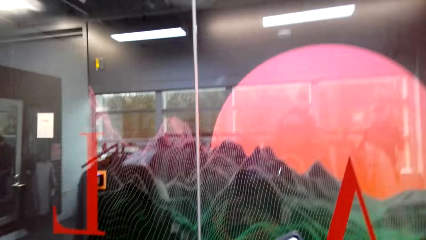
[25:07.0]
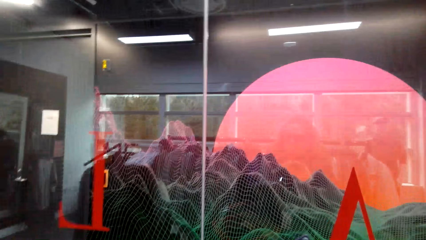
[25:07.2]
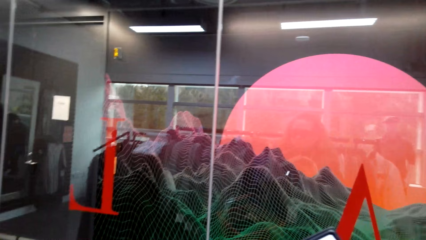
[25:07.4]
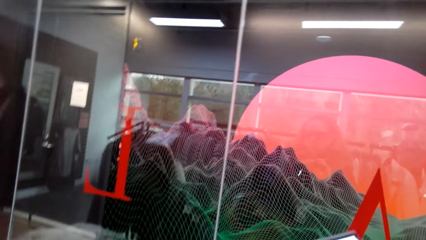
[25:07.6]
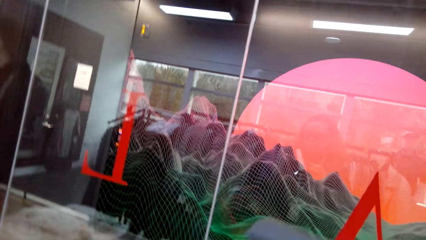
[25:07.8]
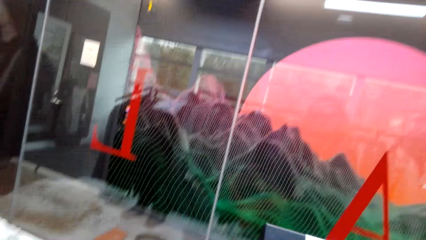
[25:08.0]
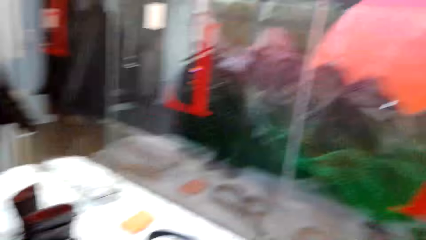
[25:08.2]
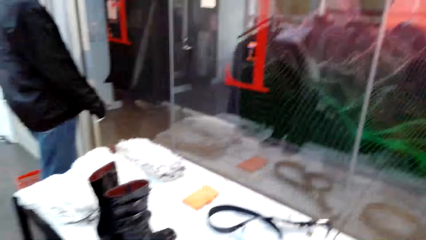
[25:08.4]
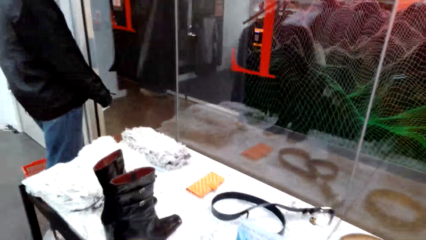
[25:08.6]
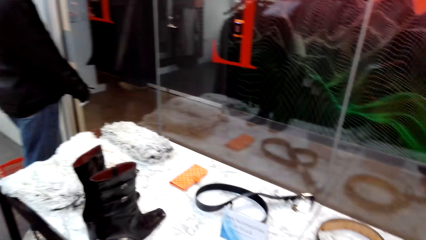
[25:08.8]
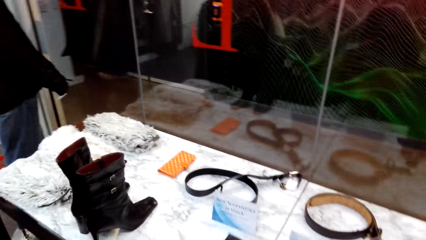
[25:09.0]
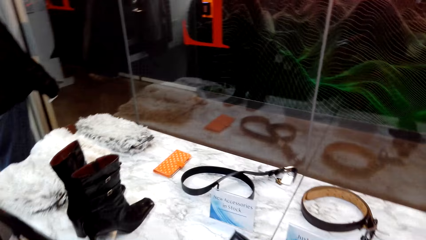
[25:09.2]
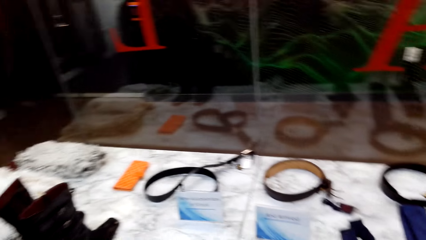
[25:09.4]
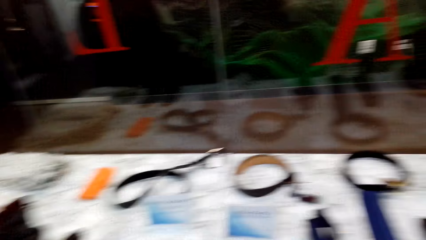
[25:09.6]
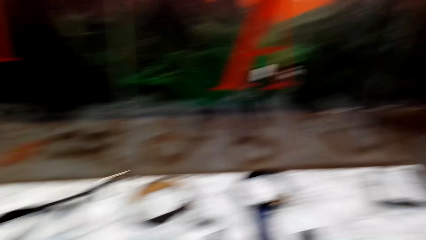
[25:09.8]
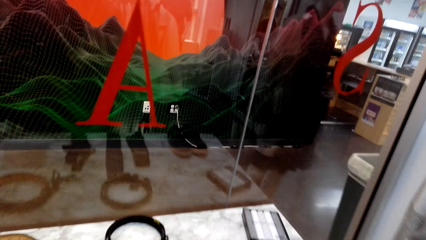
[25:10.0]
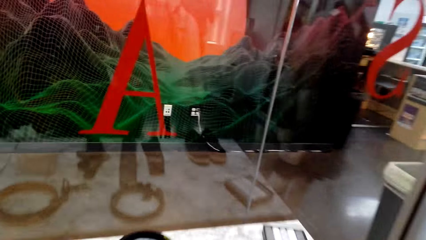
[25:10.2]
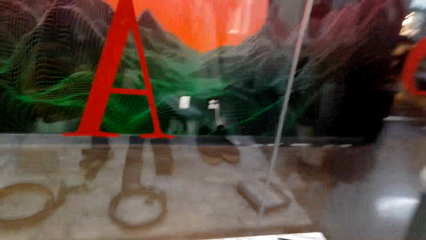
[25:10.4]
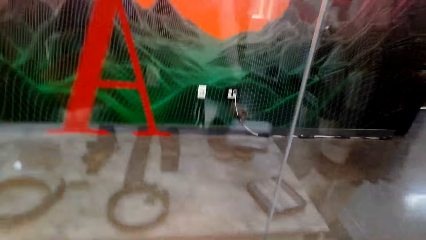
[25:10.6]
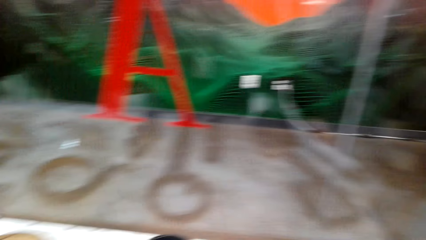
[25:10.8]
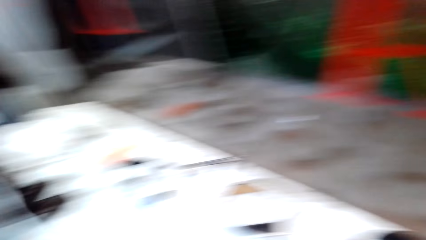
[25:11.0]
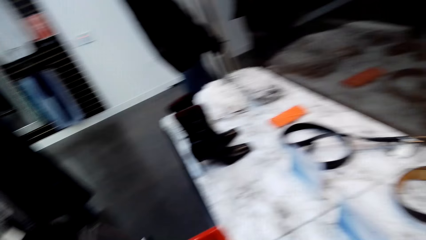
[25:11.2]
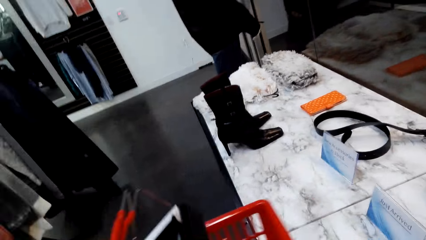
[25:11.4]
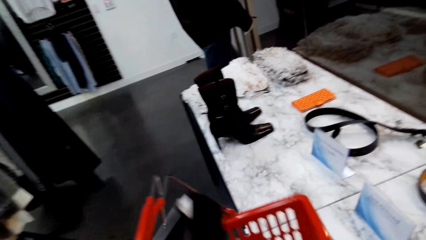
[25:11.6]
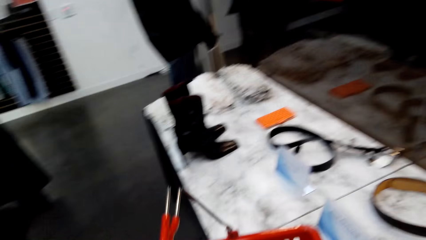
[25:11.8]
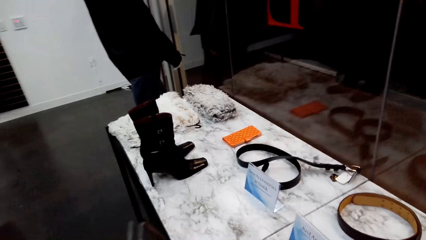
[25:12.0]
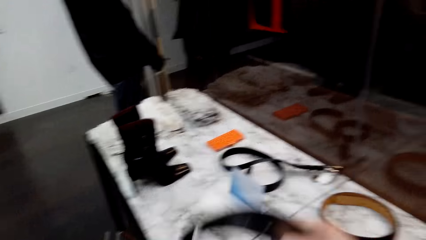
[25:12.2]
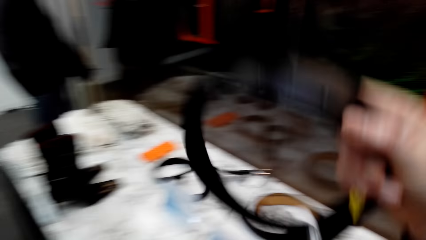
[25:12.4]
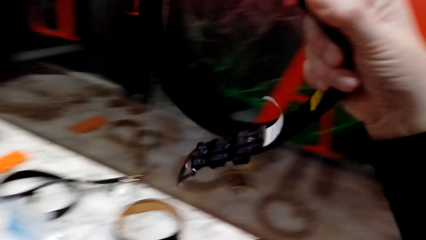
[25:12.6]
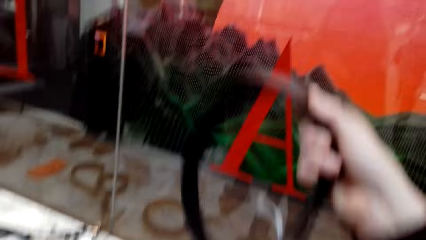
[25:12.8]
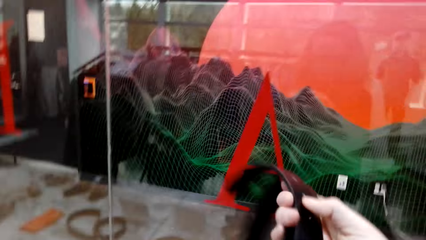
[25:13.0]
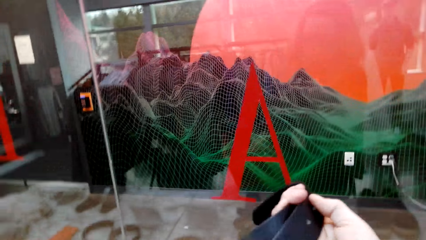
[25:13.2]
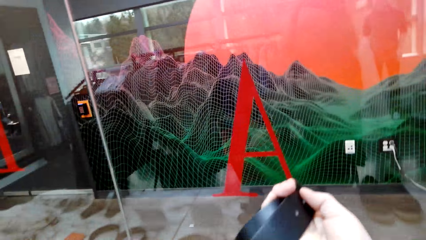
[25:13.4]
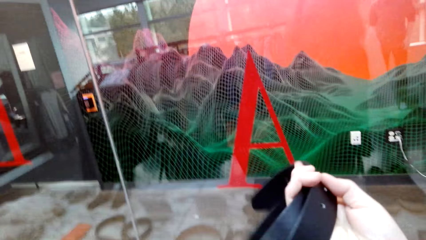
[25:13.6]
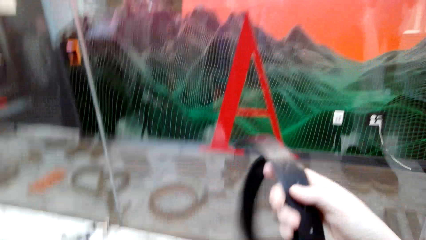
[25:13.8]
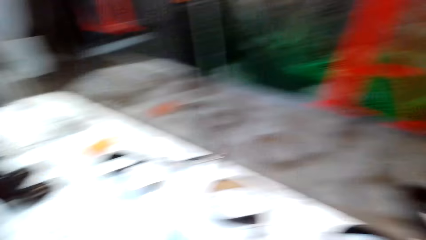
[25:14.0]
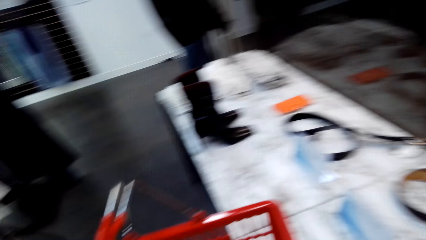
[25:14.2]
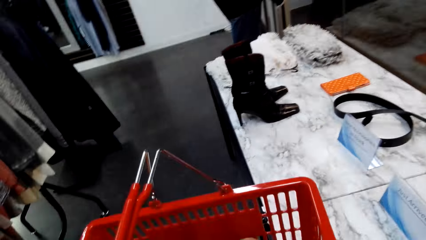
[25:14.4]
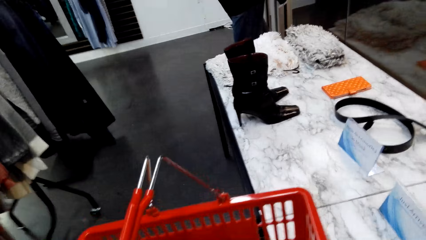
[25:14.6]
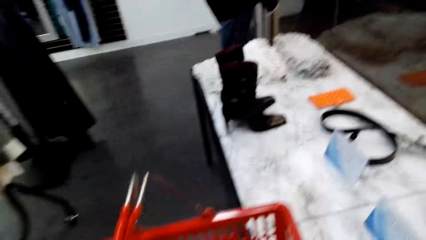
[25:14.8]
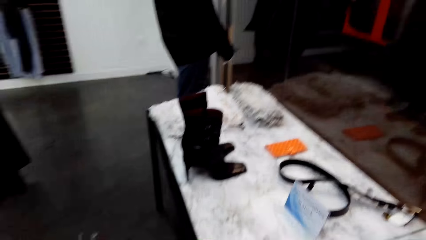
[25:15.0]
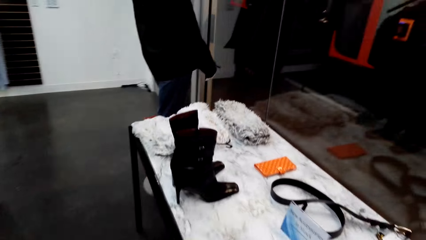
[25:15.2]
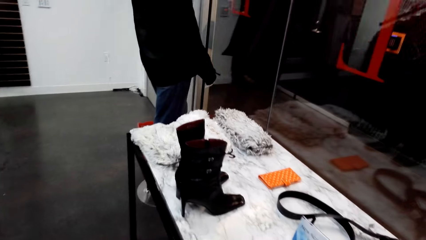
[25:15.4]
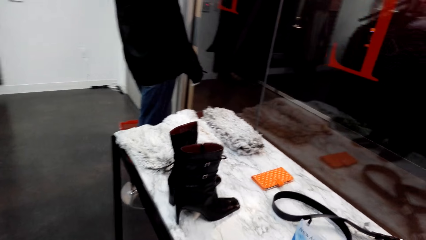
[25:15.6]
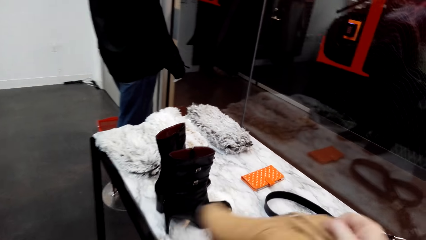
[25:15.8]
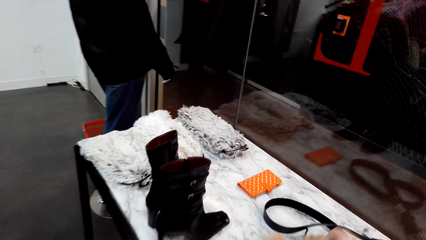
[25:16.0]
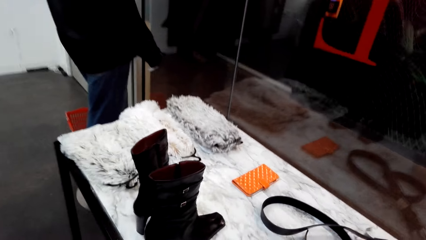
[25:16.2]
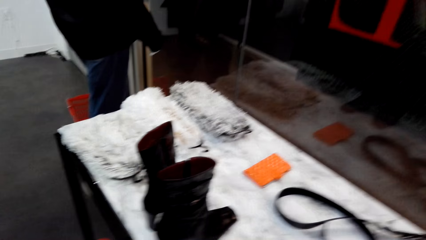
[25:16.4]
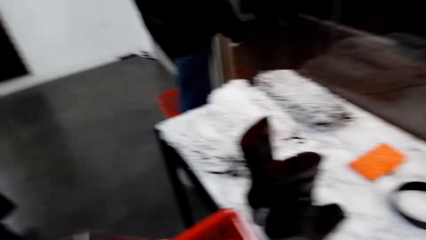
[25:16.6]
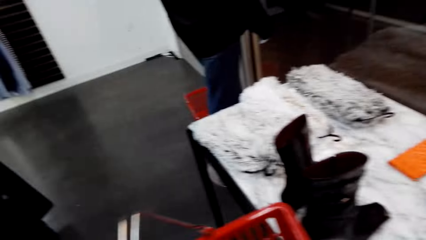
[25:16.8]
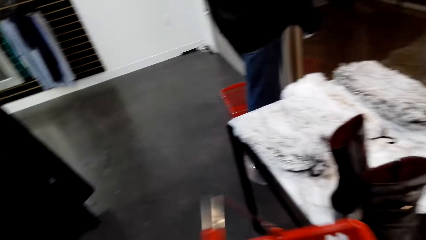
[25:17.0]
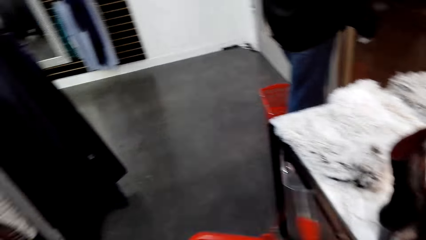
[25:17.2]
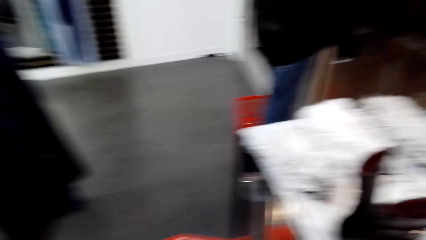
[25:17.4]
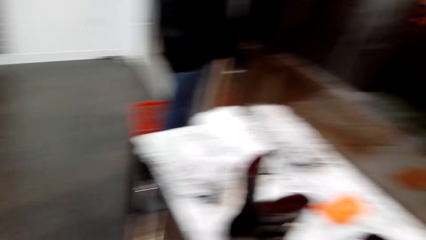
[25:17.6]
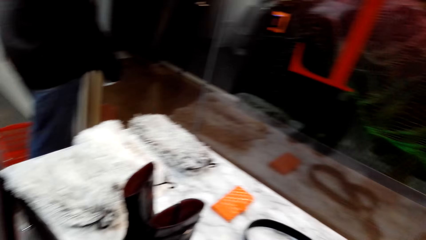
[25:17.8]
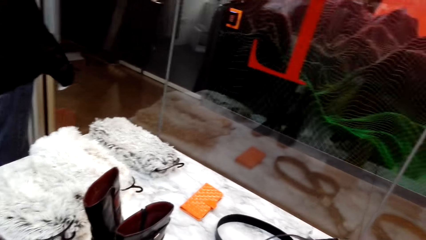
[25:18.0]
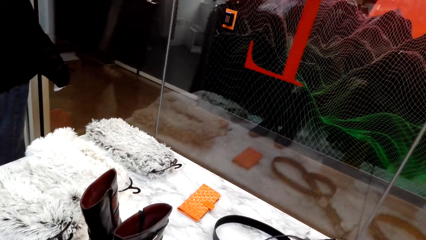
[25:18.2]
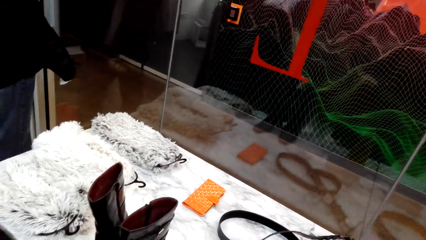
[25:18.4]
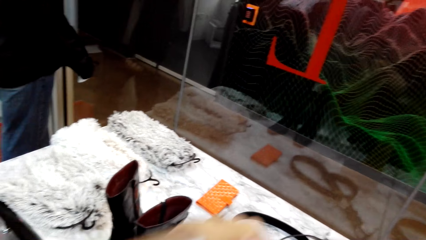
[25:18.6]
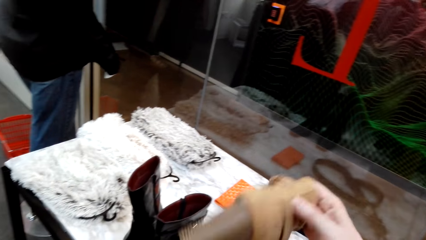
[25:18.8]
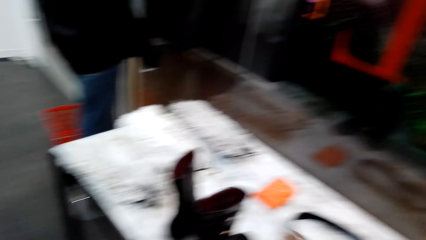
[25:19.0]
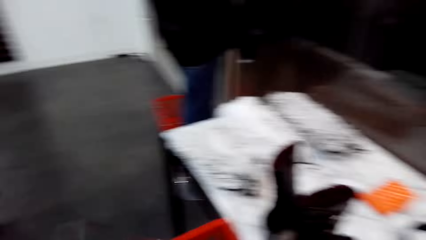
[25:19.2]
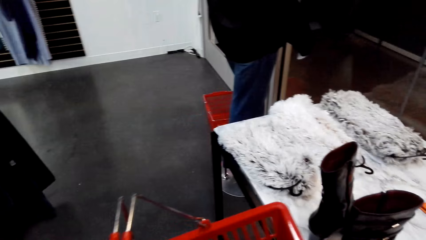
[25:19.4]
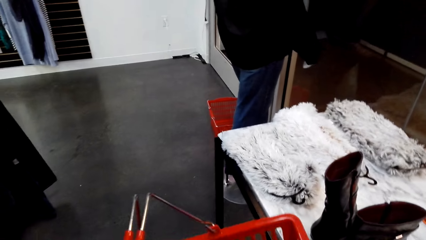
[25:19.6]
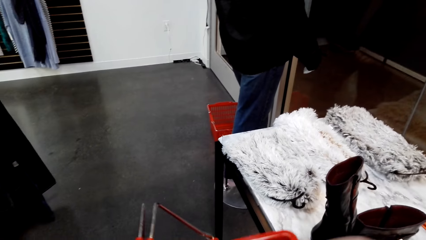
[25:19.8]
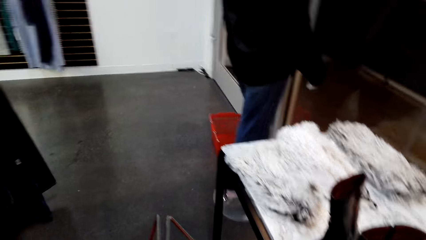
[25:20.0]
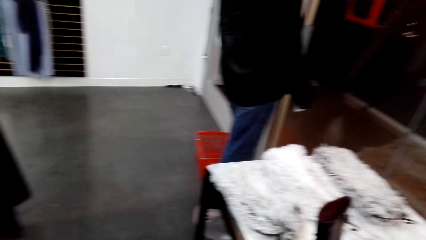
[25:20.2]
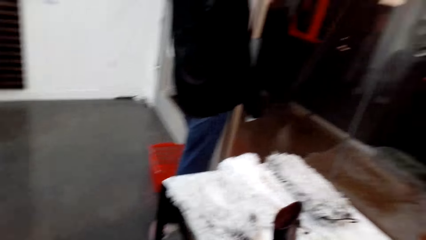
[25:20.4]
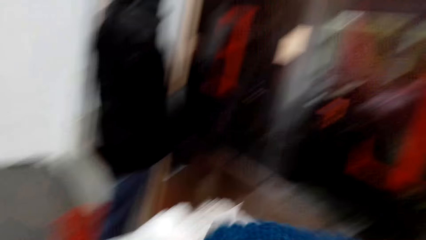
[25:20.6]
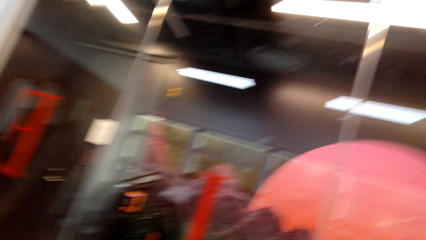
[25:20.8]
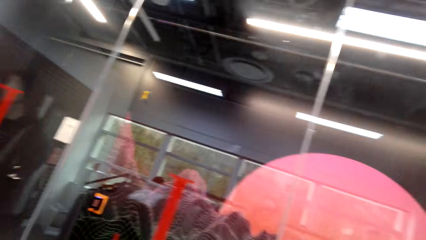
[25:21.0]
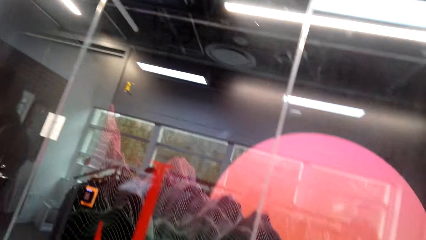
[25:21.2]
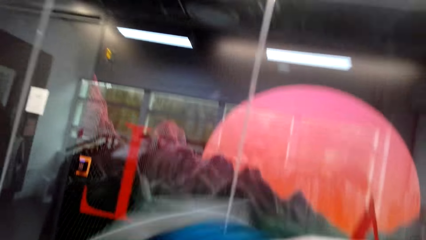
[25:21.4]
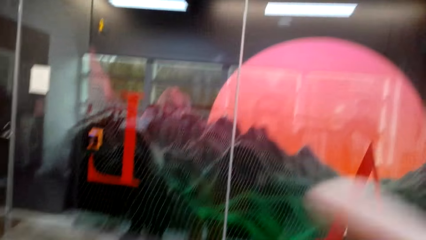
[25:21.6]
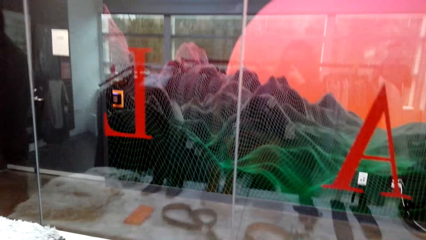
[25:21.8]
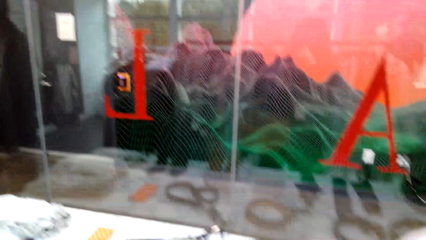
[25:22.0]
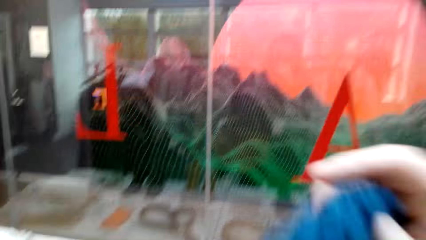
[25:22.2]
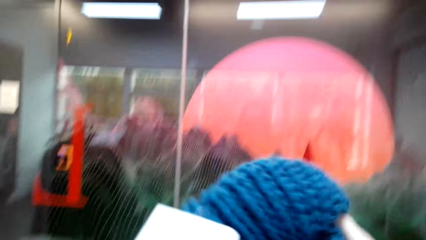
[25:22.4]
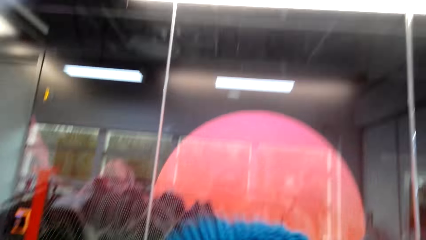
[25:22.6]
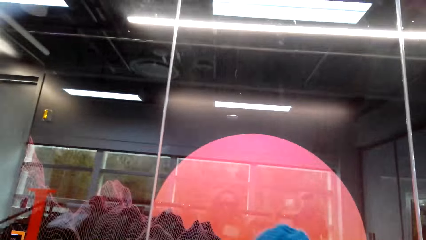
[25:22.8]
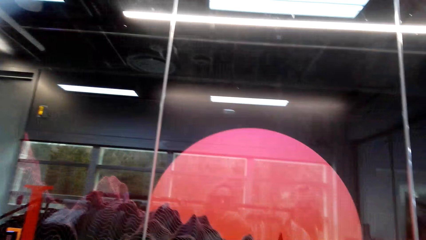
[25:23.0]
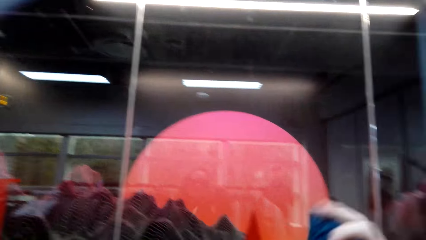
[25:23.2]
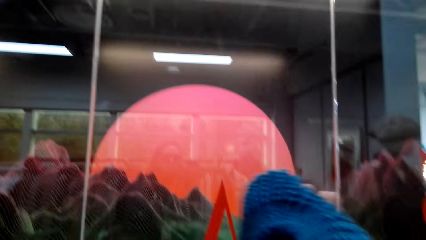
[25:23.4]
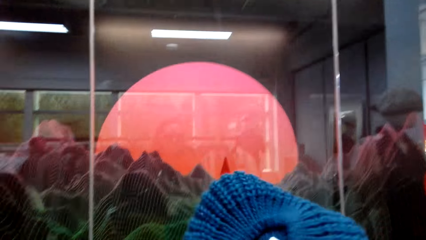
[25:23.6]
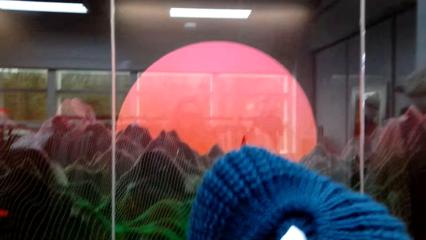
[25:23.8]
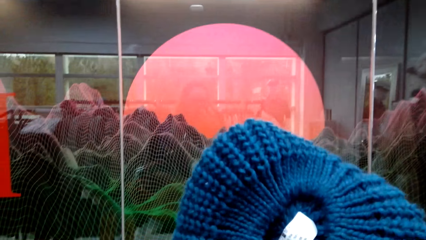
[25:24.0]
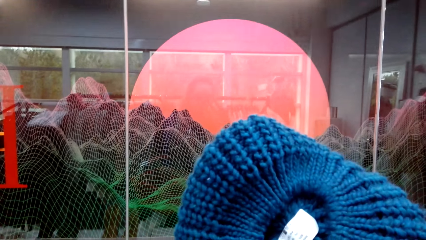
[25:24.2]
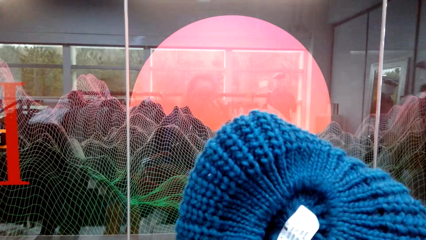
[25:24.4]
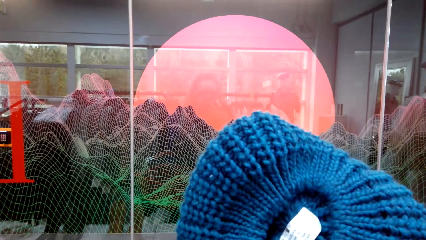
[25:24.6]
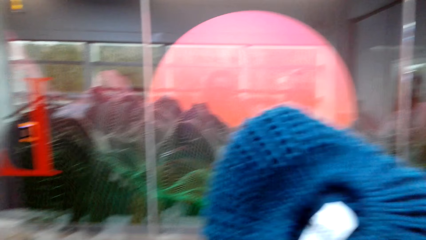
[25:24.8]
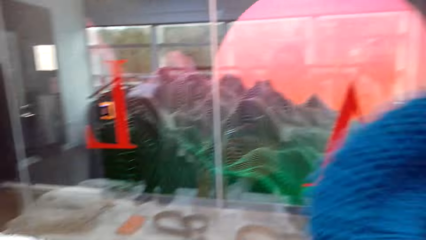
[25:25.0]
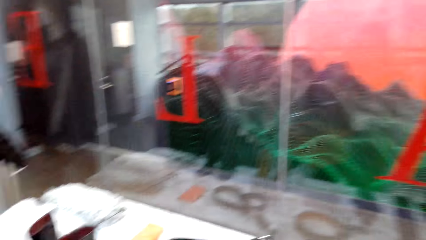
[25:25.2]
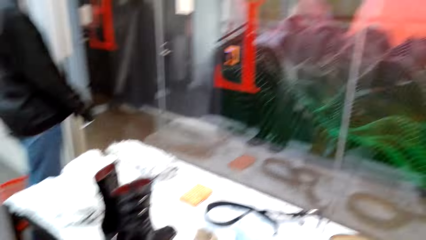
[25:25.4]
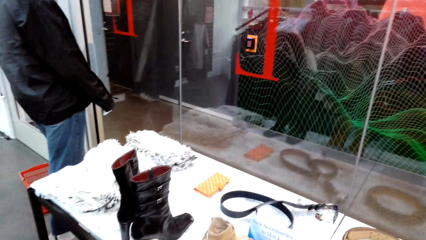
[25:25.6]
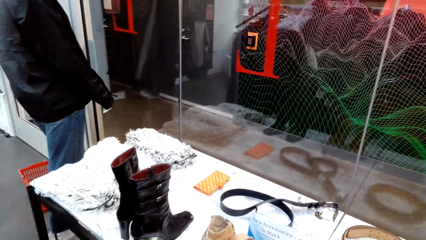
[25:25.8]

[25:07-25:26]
The camera wearer walks around in the clothing store. They hold a shopping basket in the store. They hold a belt with the right hand in the store. They place the belt on the display table. They hold the shopping basket in the store. They walk around in the clothing store. They hold something with the right hand. They put something in the shopping basket. They hold the shopping basket in the store. They walk around in the clothing store. They hold a hat in the store. They pick up a cloth.
